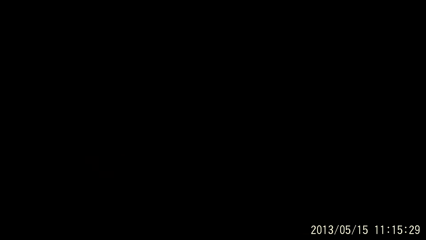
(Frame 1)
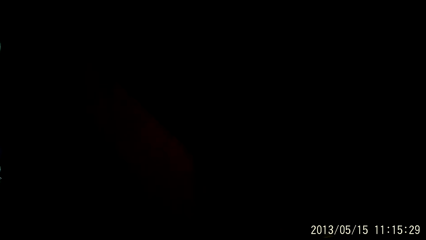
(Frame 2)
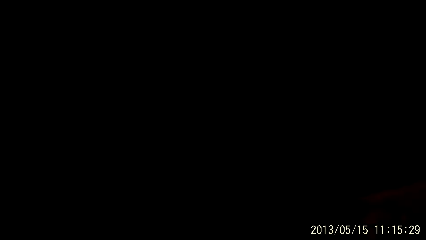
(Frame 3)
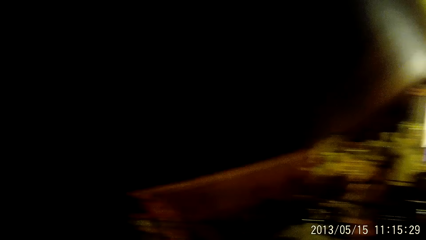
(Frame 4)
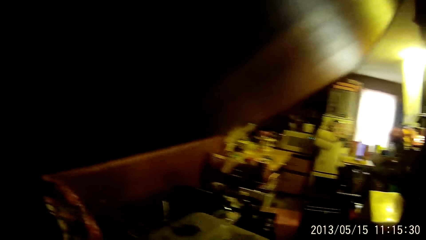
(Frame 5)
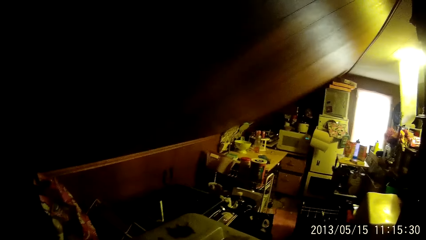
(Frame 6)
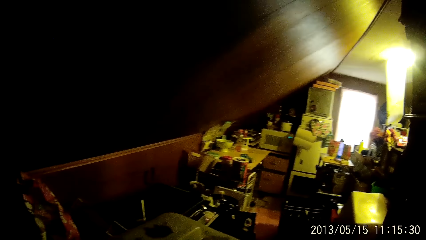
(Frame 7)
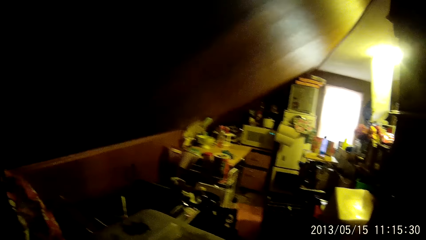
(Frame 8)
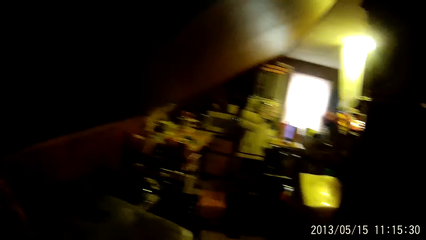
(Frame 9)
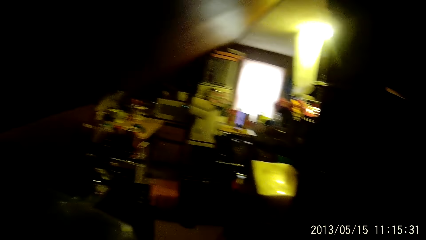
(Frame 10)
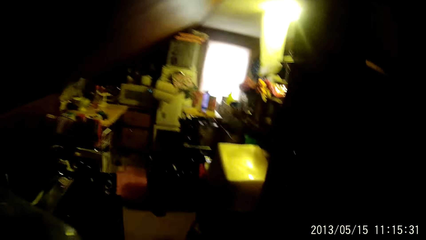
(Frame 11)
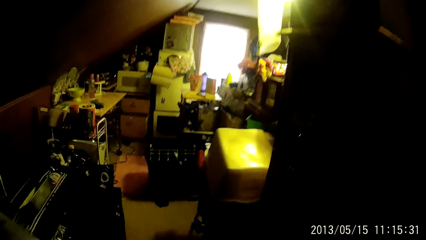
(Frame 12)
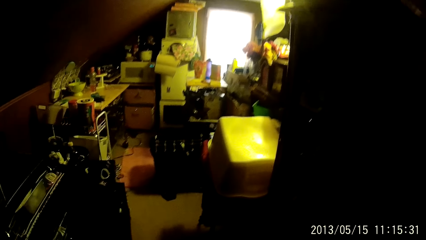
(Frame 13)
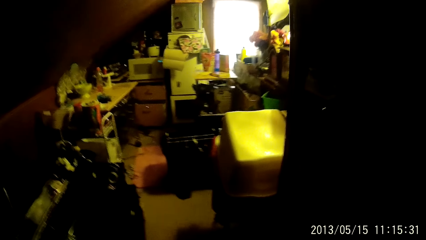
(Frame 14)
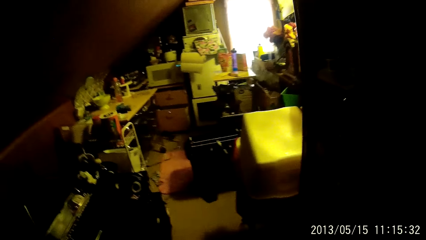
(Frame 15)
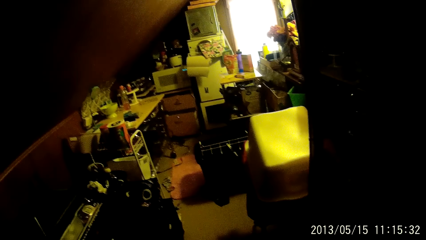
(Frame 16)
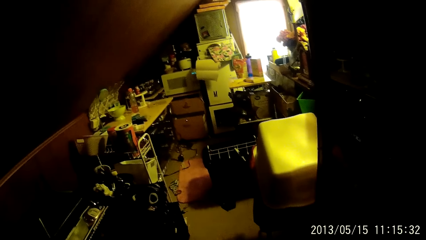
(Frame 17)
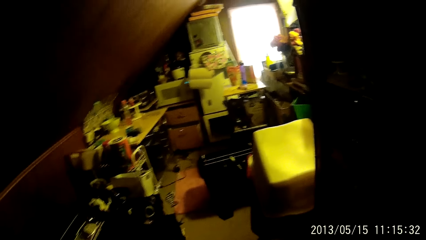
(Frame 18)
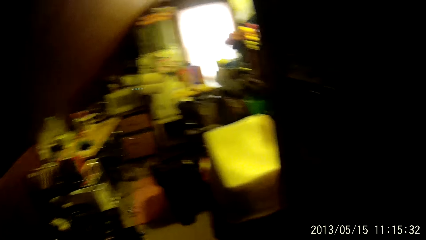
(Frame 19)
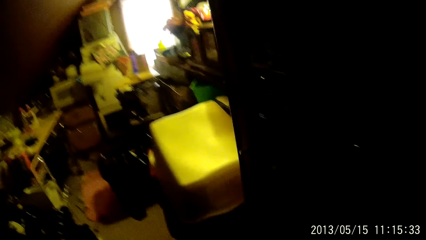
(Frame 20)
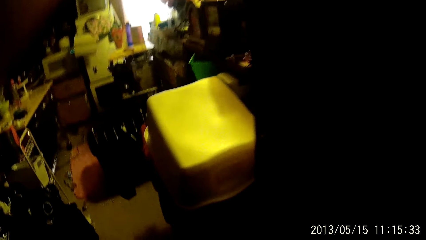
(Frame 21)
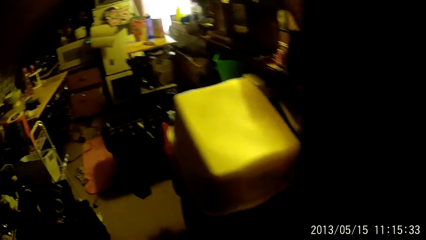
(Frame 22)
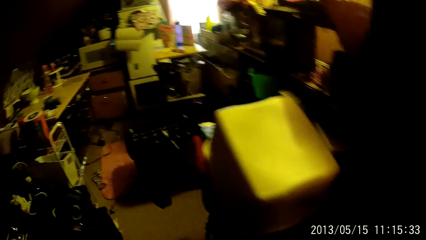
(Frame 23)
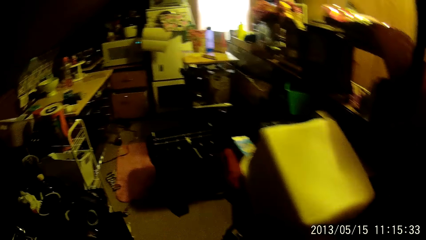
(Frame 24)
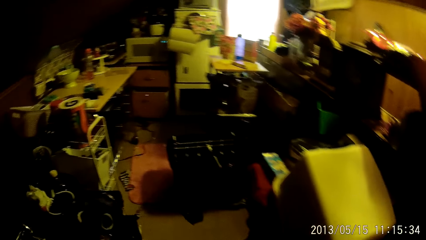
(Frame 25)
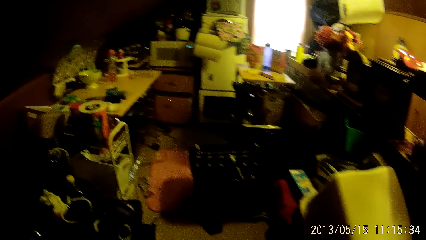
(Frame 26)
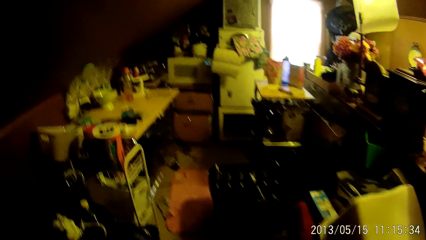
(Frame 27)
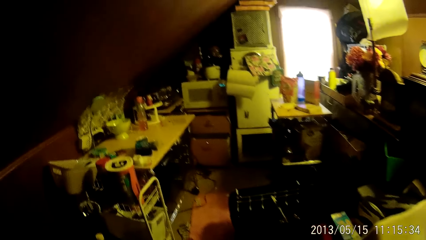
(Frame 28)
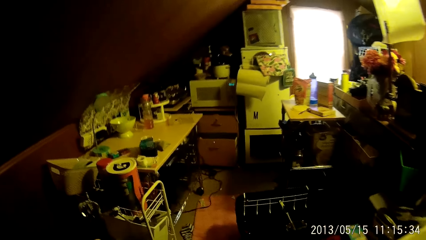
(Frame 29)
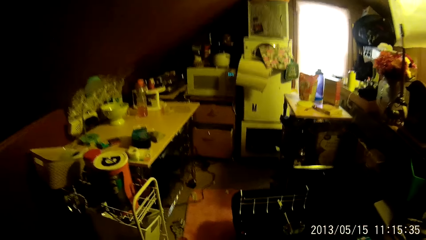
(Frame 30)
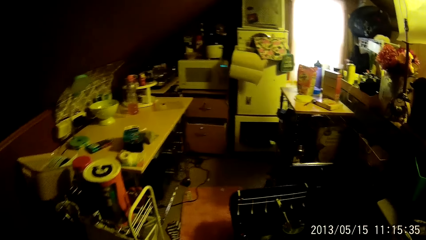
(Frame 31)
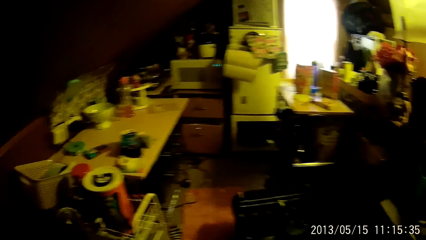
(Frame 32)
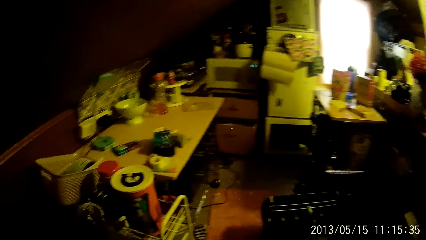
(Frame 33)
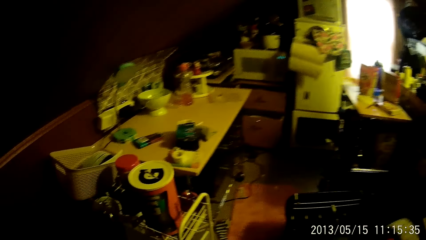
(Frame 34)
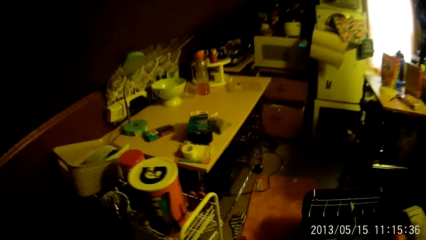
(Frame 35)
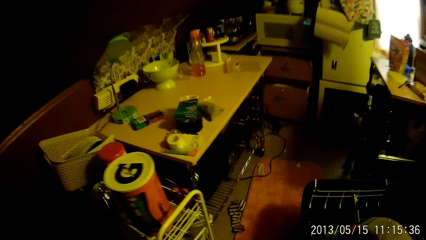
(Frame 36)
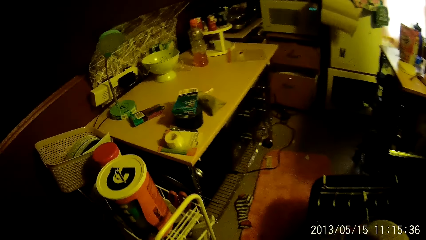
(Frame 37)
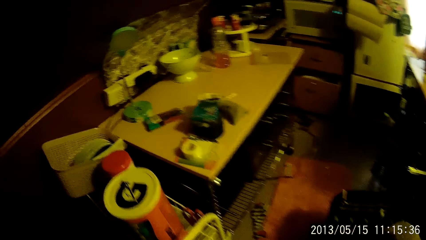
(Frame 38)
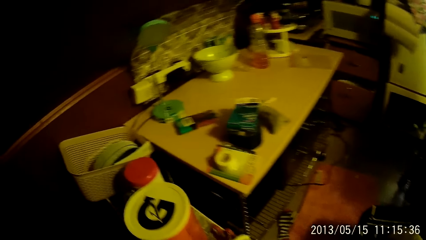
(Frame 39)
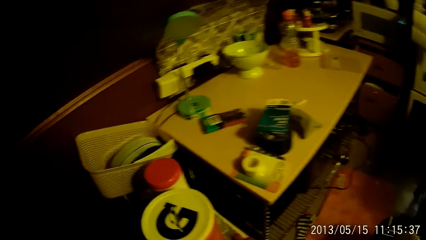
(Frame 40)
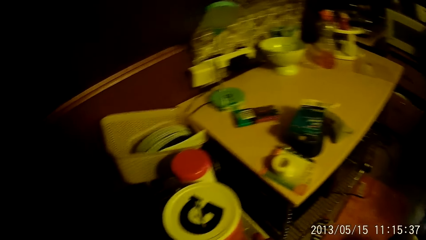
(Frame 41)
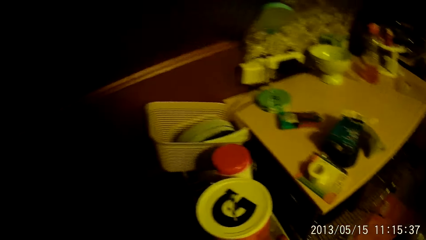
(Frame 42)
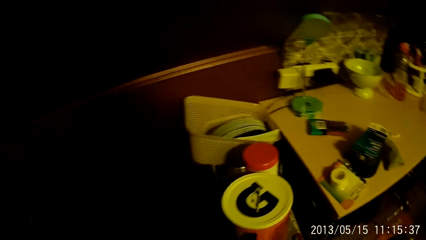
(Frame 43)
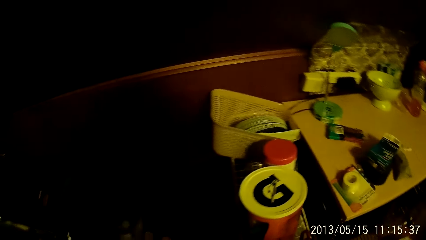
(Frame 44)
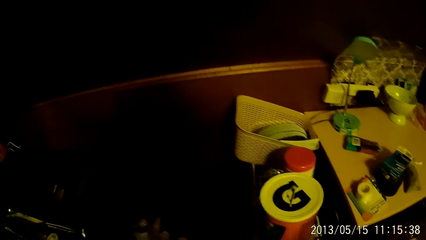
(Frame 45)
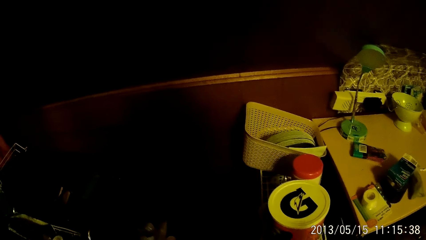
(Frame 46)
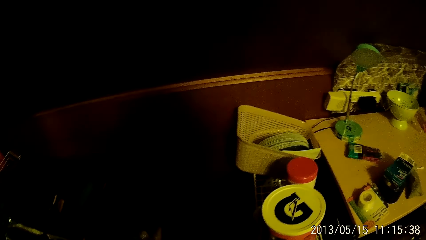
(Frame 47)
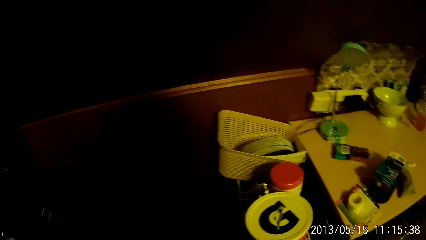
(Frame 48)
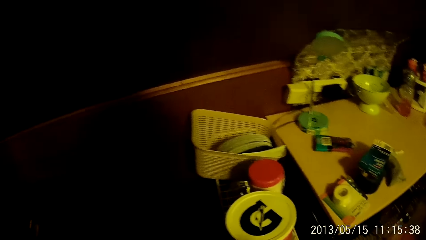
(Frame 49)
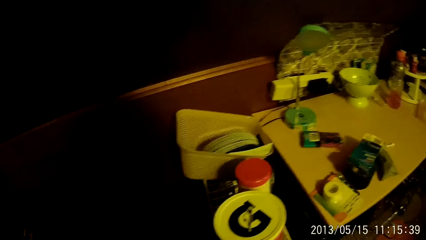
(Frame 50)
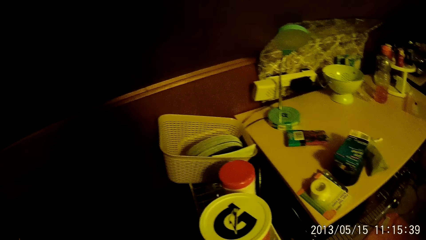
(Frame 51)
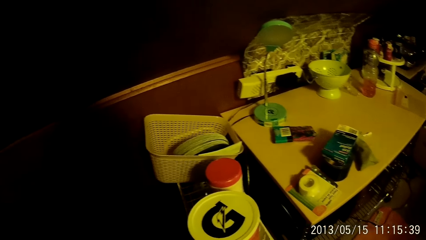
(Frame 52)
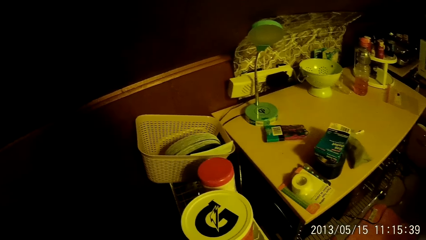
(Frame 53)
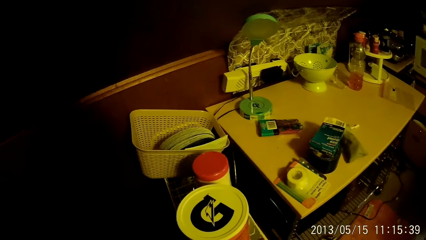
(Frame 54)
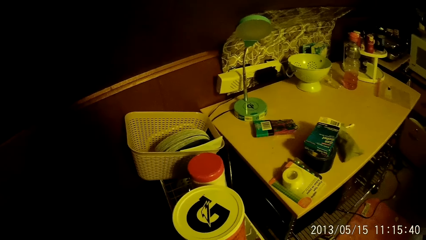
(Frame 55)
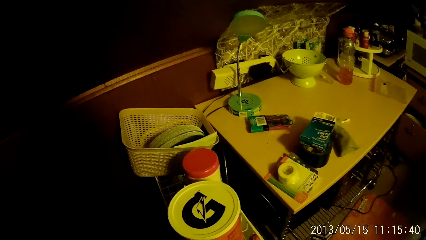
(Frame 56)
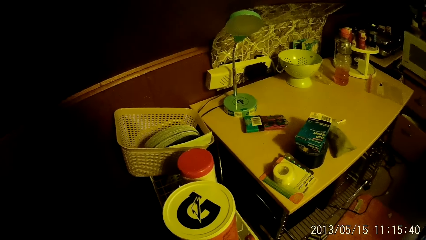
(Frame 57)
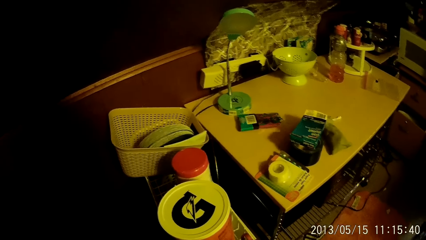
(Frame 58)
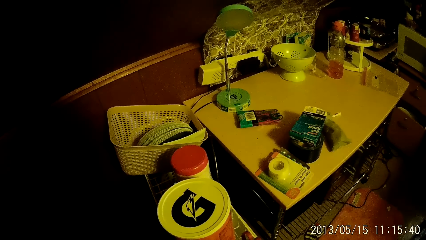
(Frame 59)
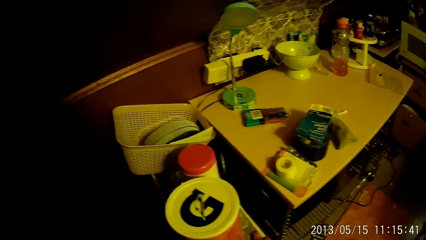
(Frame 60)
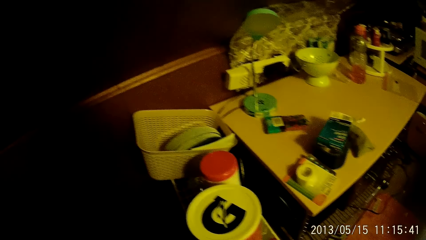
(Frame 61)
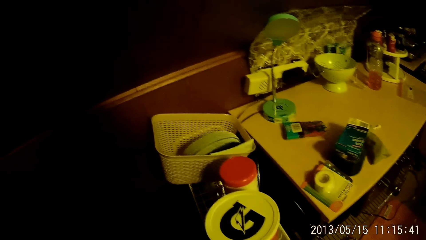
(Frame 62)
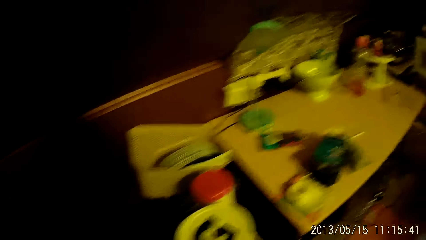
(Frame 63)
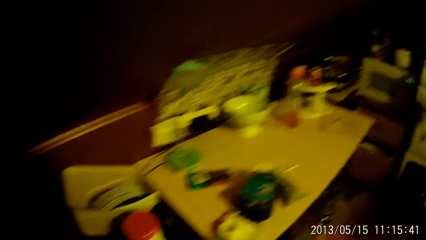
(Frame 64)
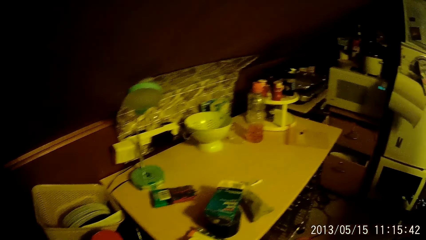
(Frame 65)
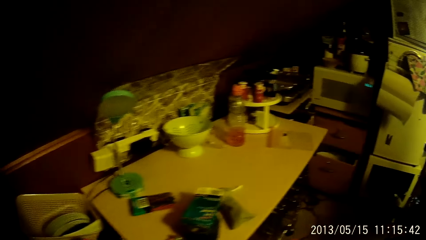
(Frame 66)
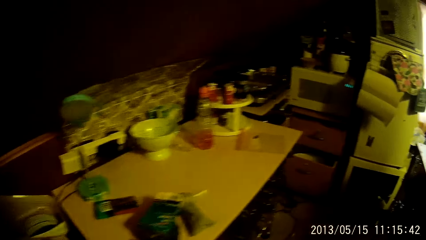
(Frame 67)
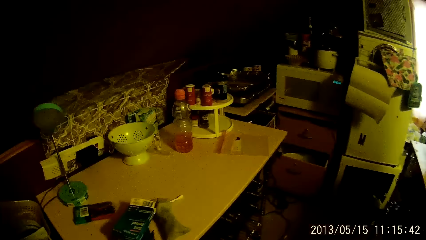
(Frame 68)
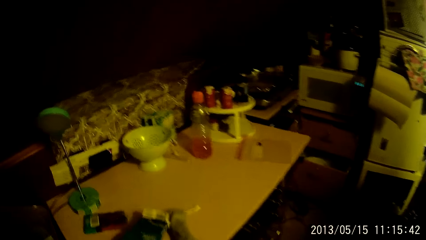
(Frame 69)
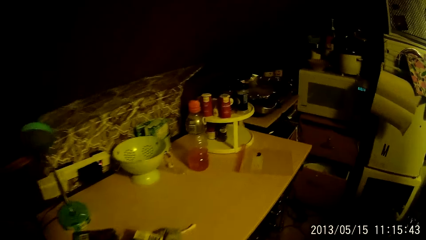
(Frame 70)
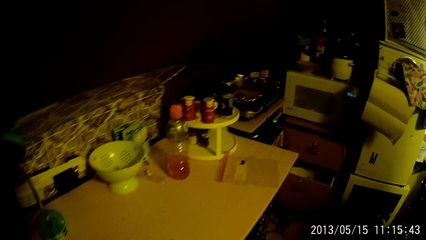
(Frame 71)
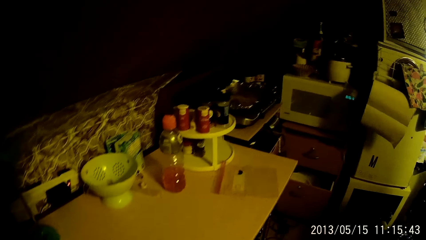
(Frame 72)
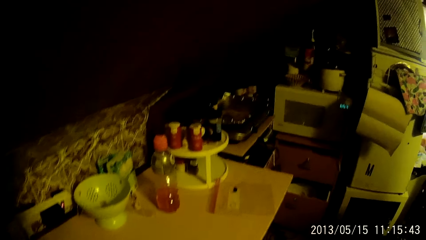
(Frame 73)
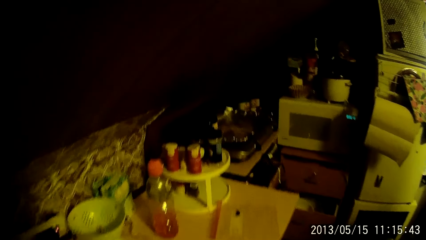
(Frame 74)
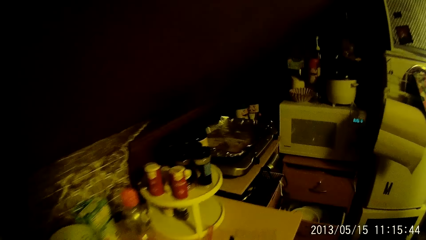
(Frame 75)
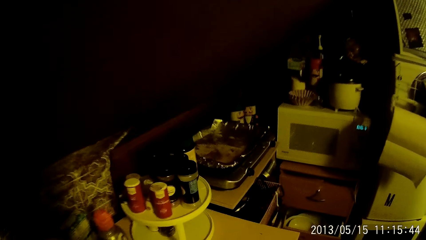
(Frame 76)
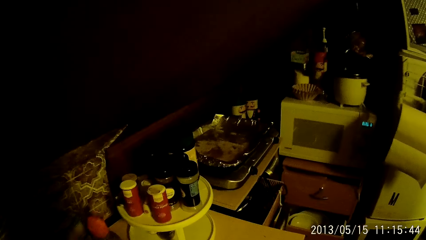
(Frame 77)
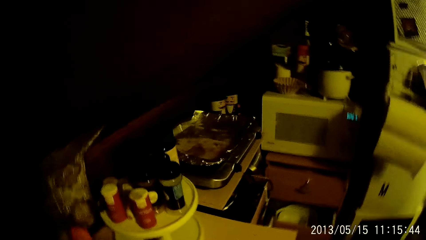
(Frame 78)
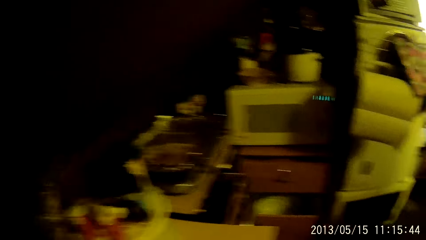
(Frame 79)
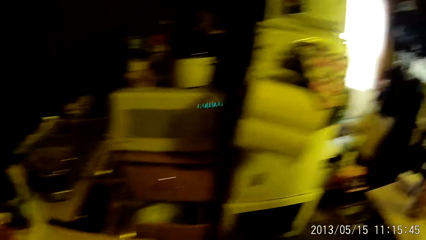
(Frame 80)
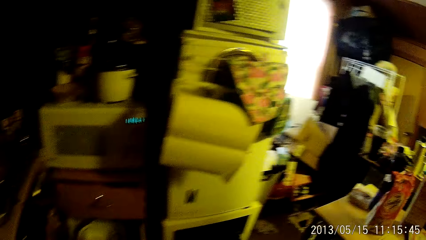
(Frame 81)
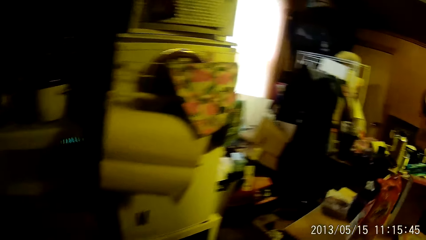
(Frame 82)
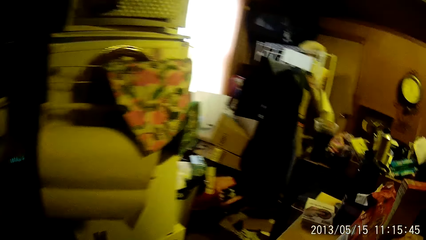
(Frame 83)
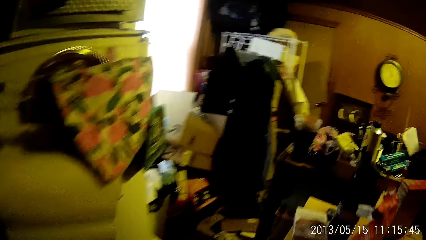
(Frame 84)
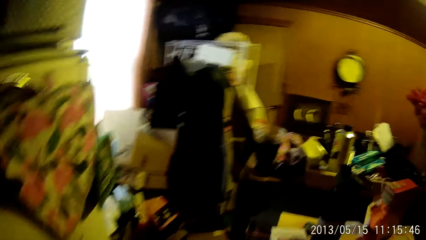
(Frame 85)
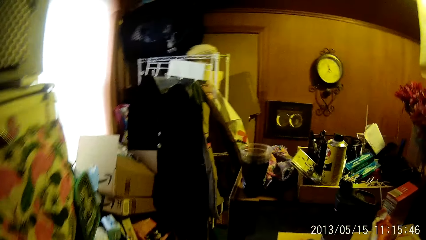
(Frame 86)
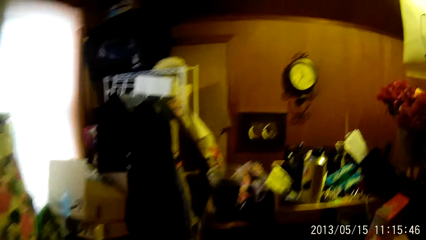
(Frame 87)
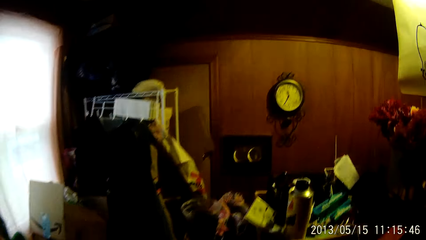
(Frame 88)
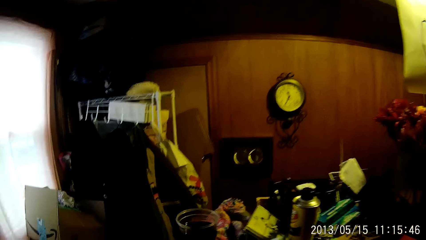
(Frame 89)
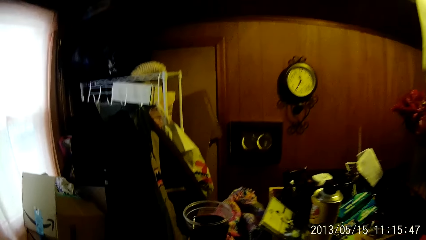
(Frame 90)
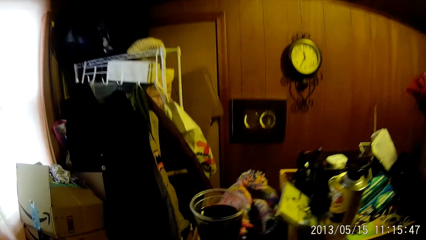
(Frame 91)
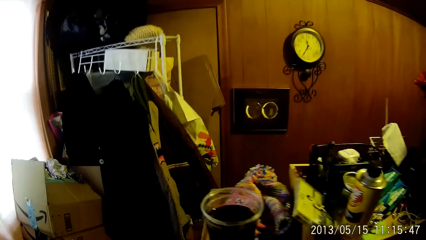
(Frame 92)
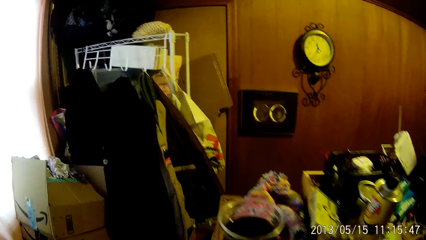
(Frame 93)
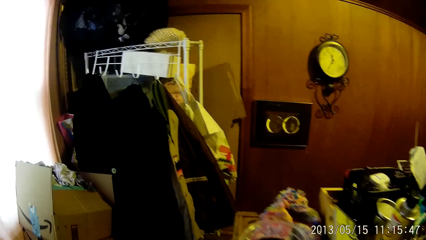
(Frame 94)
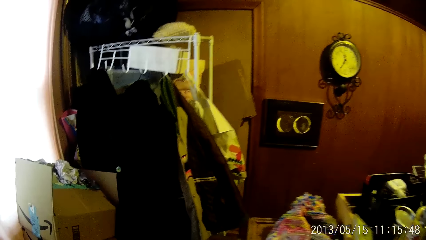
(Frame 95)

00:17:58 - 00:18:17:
The camera wearer walks into a kitchen.
